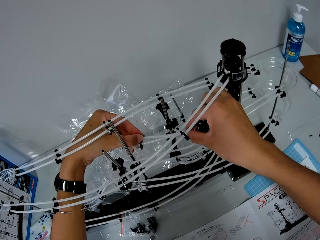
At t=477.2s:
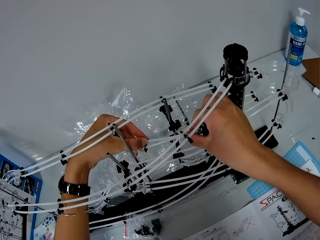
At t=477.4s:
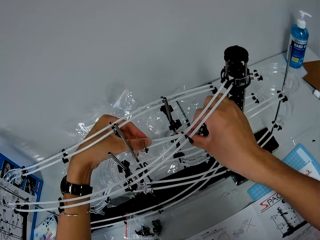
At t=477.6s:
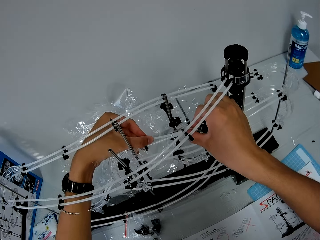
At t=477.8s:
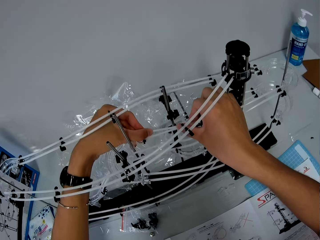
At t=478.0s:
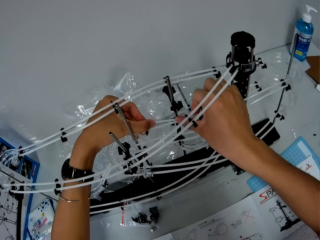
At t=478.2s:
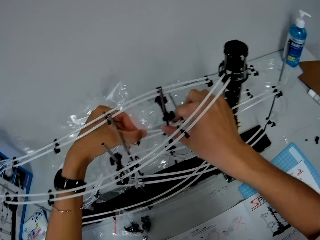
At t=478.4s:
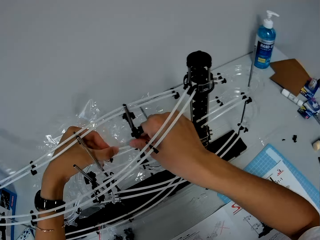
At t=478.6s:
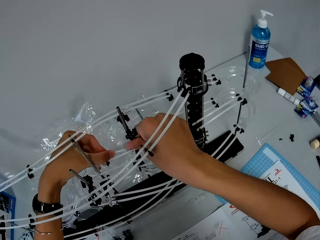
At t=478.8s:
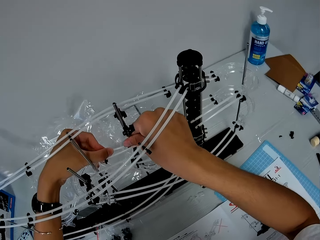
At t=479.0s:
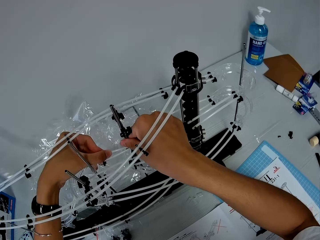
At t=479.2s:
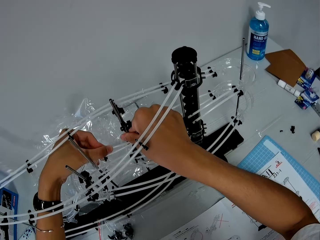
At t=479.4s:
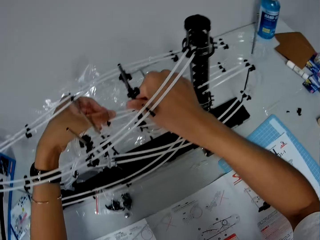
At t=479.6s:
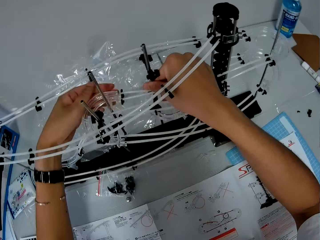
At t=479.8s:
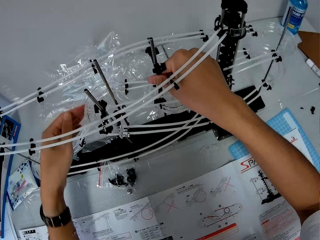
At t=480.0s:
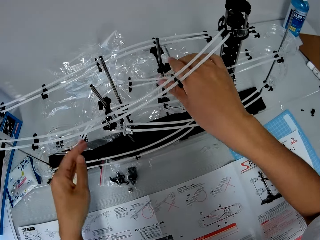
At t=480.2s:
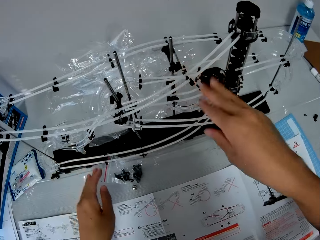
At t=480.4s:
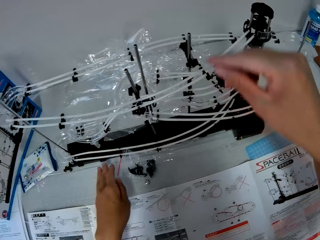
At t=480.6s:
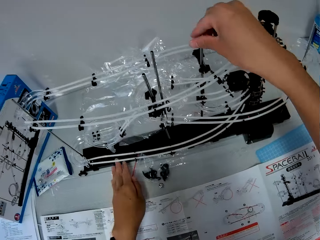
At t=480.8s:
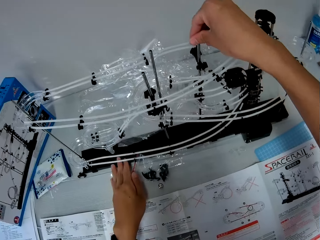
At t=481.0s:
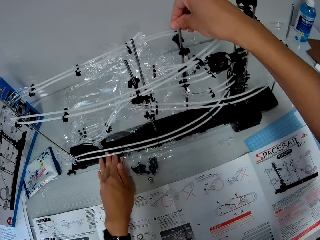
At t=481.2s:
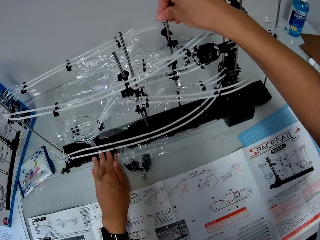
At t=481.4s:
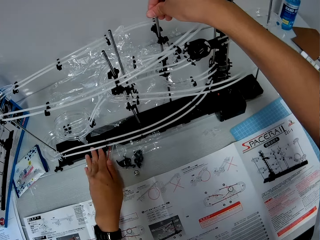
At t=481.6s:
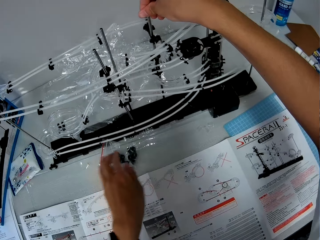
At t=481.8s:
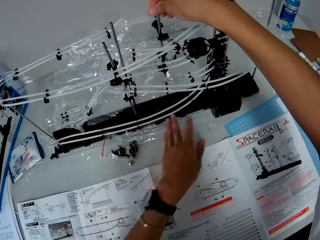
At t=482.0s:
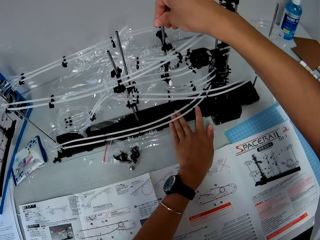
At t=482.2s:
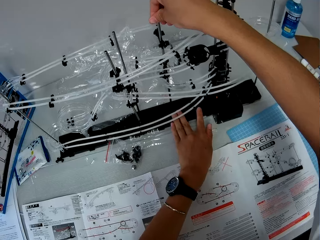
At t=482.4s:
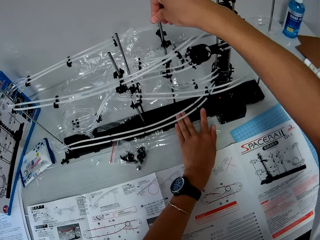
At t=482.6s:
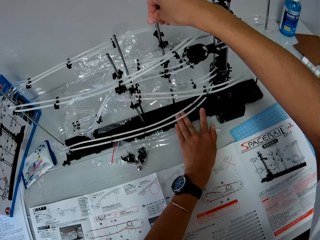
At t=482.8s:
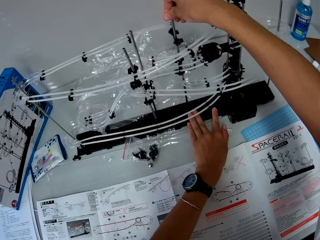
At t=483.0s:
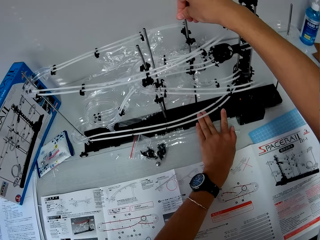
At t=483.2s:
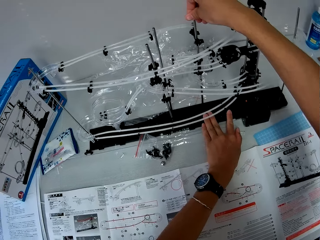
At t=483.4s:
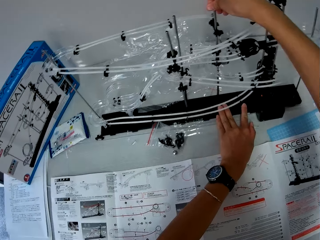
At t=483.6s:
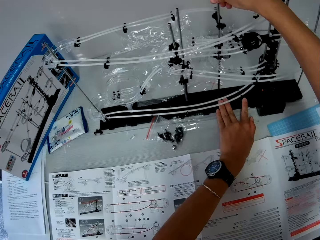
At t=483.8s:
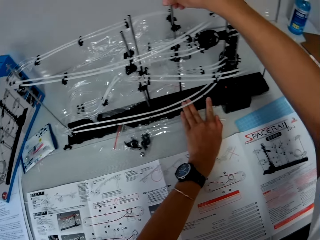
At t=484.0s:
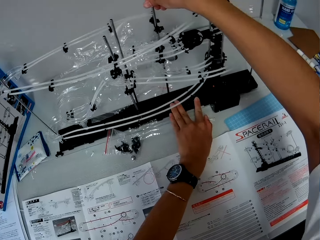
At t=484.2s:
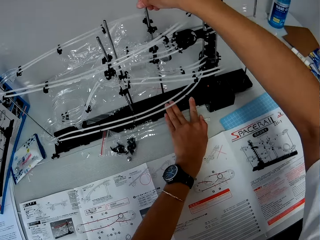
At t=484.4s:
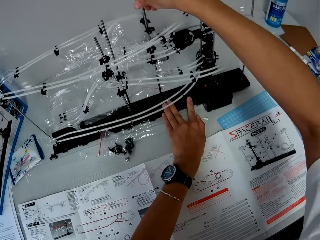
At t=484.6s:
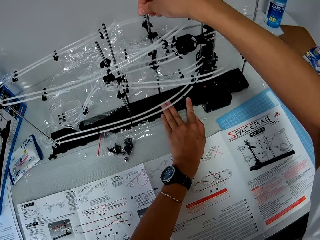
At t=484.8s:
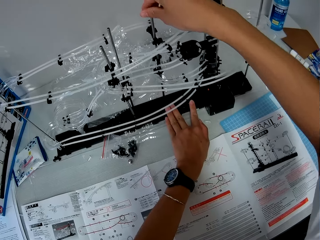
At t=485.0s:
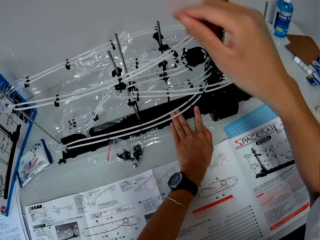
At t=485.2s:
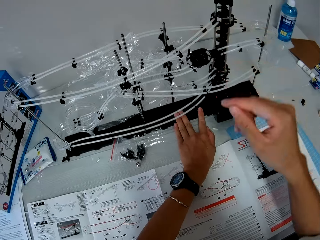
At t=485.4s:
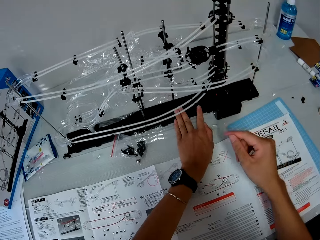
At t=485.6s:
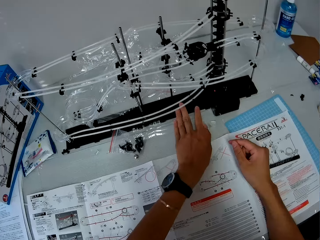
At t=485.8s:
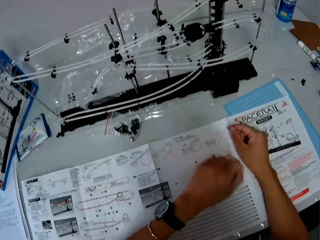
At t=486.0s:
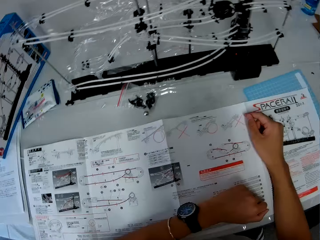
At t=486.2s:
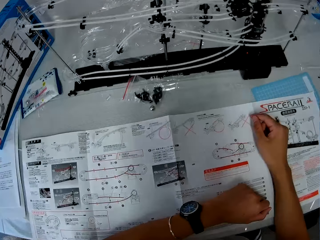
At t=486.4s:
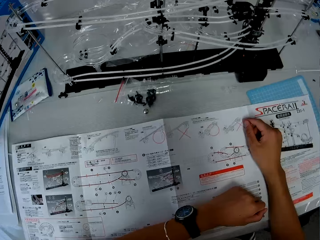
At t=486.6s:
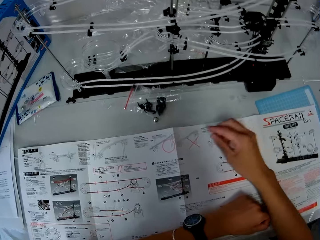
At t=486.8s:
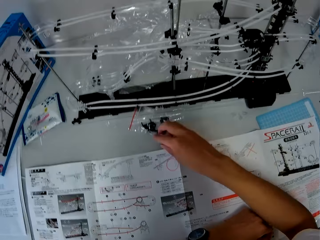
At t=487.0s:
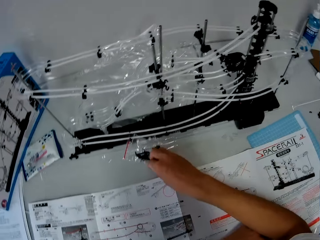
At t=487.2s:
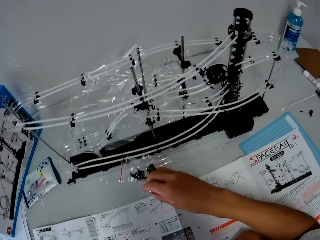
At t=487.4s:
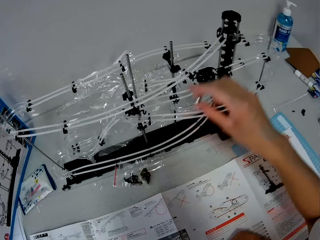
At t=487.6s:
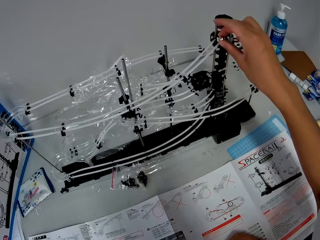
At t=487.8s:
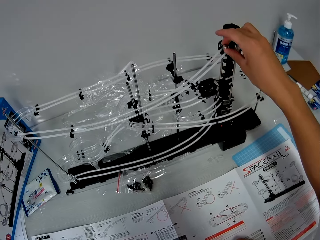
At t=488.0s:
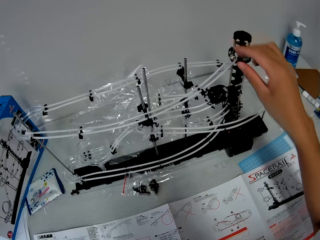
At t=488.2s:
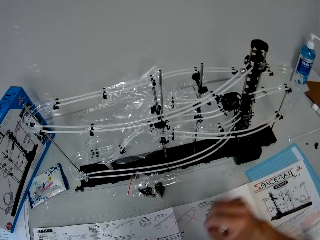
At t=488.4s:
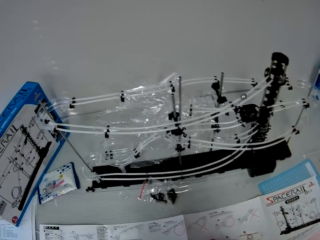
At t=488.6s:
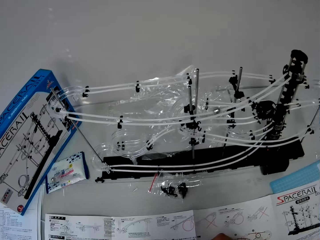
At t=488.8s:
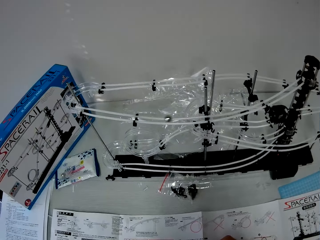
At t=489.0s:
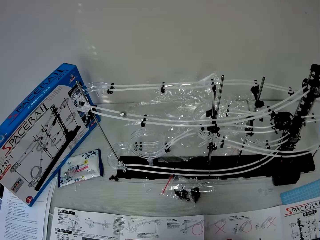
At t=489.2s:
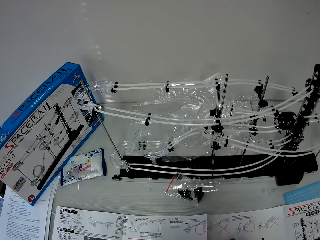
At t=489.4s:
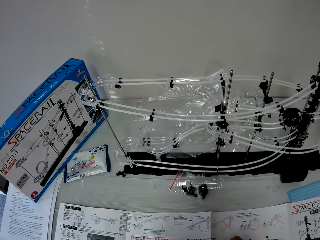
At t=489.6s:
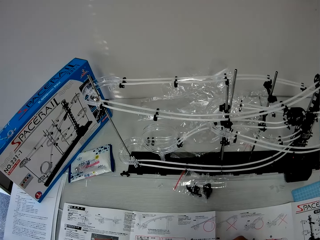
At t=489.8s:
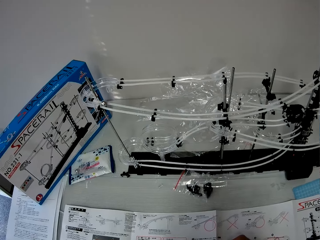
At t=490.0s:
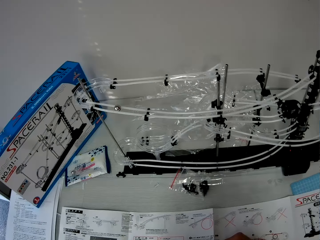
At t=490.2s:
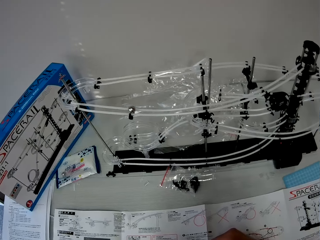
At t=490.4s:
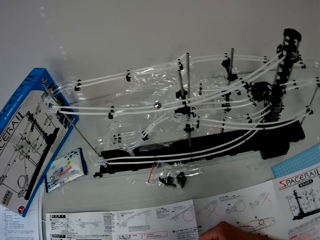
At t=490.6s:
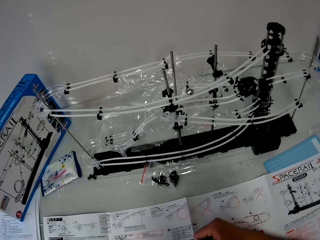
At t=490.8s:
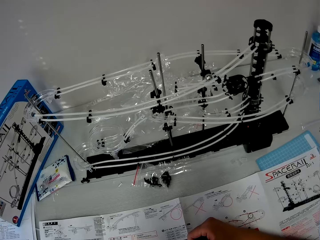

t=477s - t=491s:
The camera wearer checks the space rail with his hands. He adjusts the rail. He picks up the steel ball from the table. He releases the steel ball on the rails.

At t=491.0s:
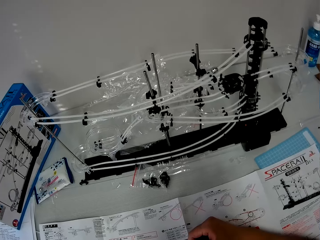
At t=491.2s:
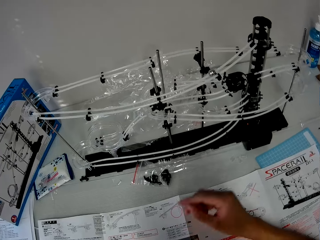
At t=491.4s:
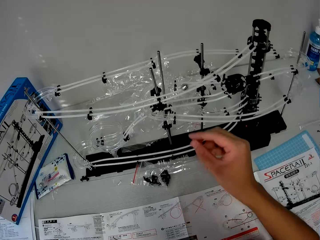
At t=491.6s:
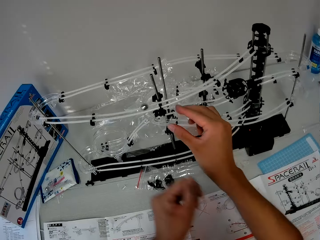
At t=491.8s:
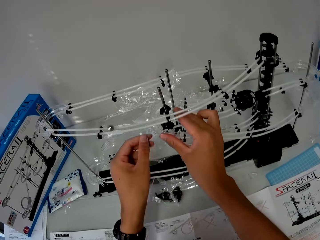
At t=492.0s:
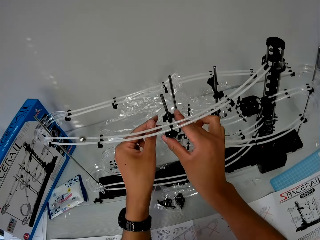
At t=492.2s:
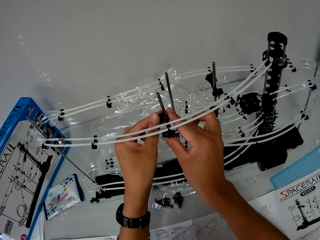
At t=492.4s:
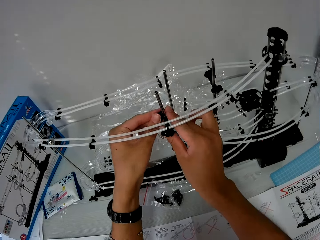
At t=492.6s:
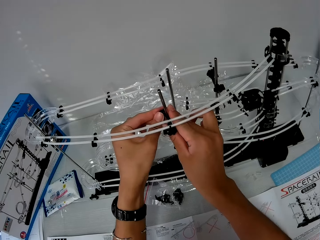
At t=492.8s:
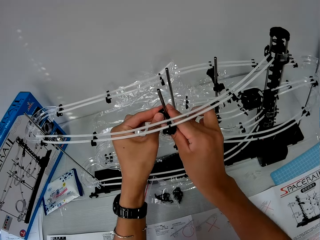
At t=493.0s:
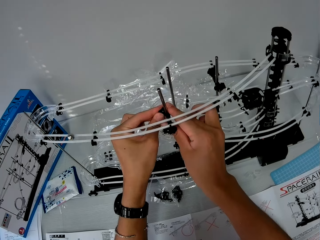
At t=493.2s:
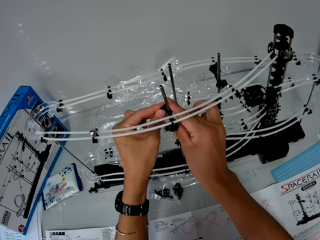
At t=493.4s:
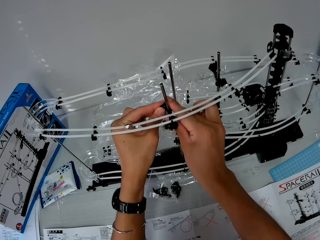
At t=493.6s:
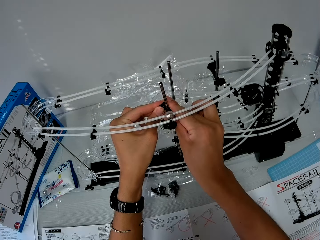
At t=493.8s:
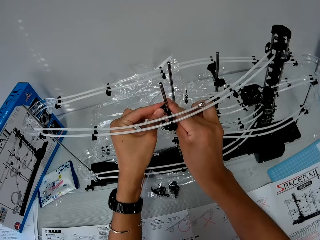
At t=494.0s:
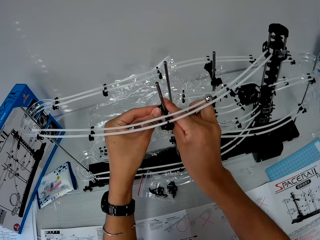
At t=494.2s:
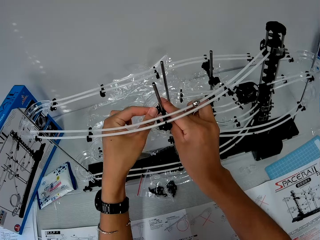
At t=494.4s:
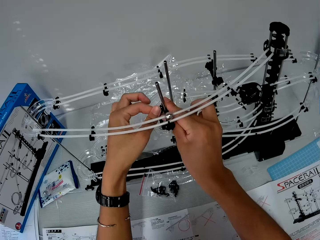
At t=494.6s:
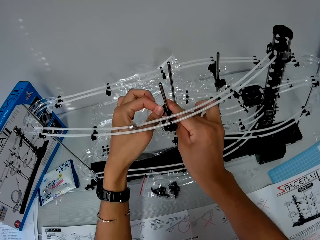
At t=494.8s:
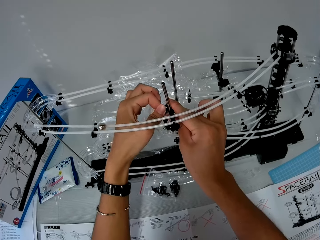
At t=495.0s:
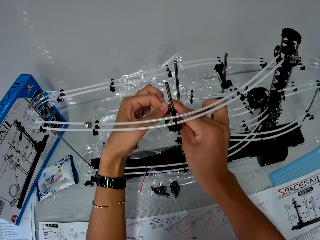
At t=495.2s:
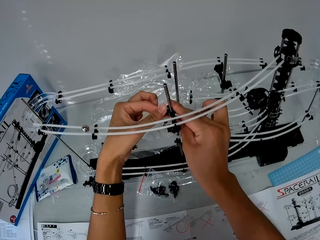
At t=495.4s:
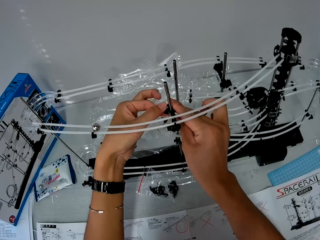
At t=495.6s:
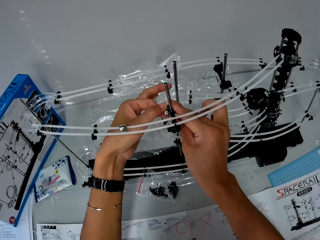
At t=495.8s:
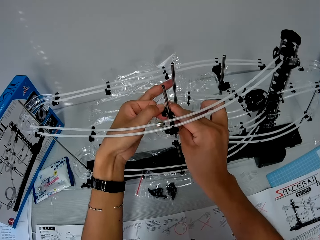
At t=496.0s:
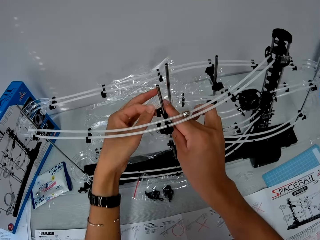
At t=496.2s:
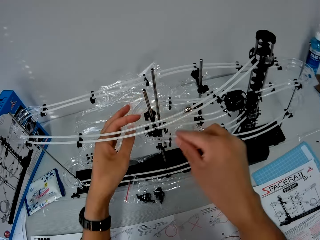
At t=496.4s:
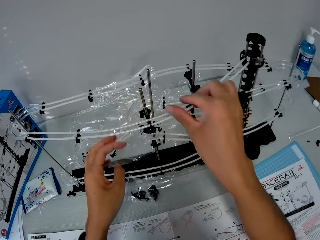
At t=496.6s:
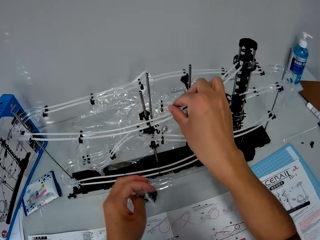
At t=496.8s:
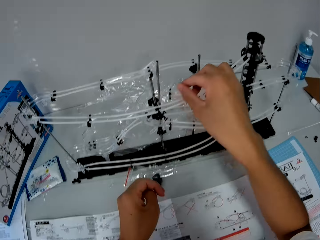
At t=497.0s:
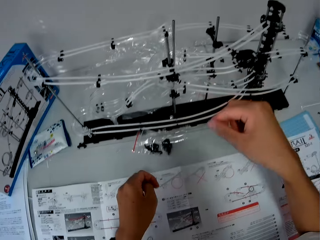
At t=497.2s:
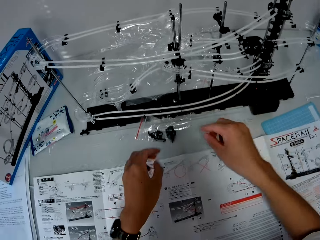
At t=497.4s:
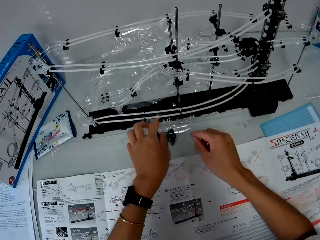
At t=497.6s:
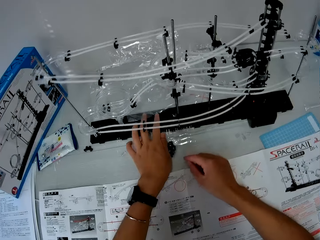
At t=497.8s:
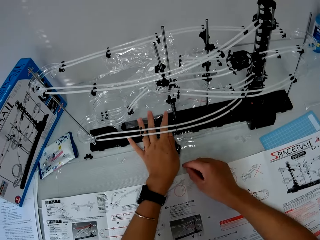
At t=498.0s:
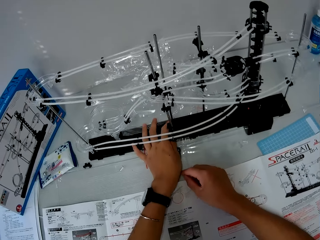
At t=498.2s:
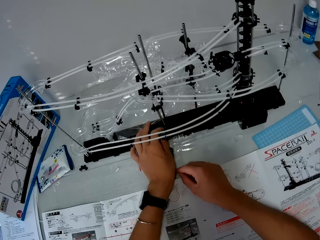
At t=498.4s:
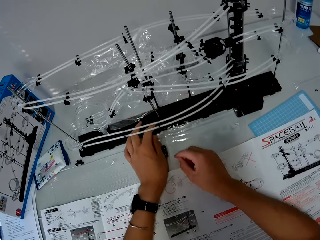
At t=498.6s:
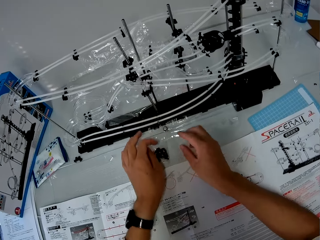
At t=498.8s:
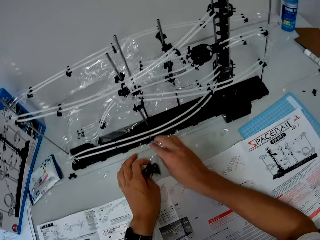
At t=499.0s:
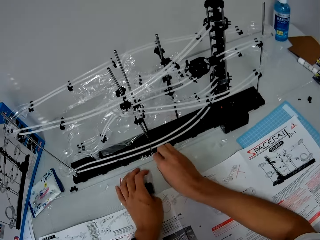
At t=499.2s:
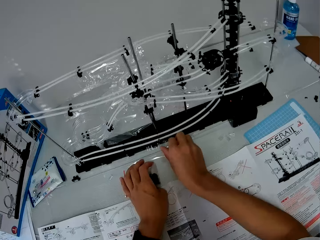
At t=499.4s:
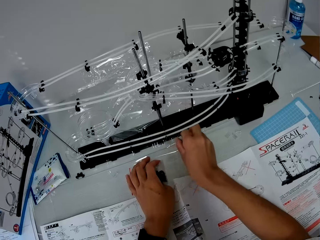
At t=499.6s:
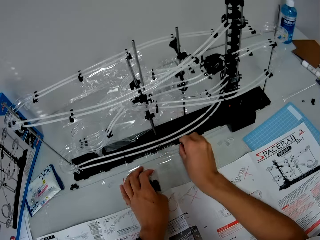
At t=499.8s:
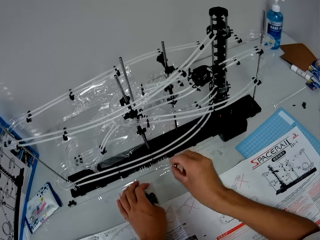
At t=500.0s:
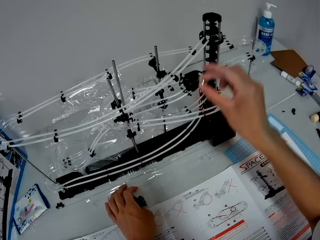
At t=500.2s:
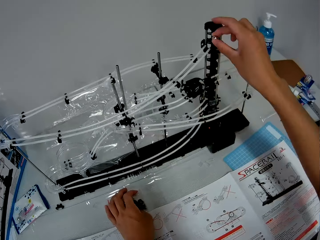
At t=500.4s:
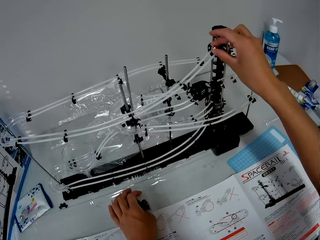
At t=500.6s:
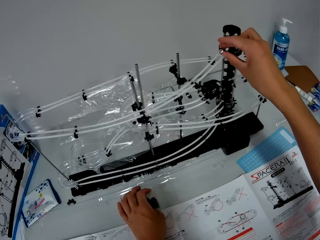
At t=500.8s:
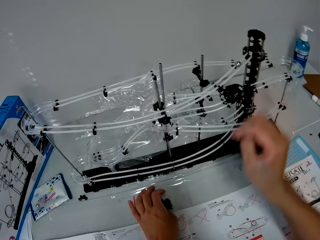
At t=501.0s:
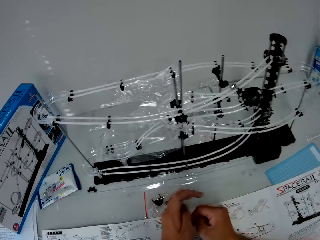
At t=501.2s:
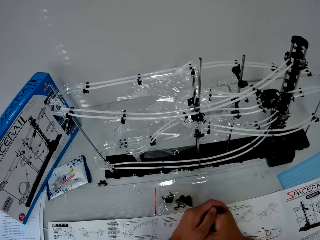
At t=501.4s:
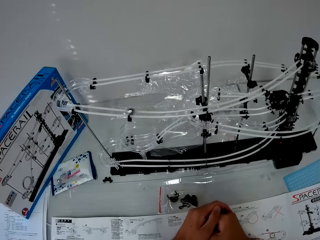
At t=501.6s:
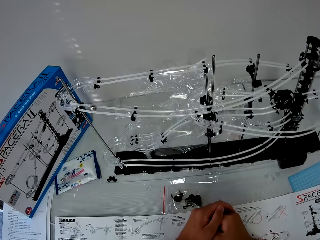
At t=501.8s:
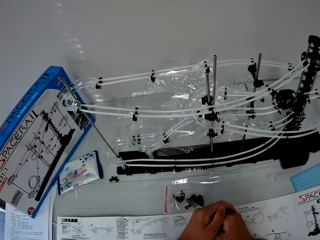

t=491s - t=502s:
The camera wearer adjusts the shaft. He adjusts the space rail with his hands. He touches the rails with his right hand. He picks up the steel ball from the table. He releases the steel ball on the rails.
